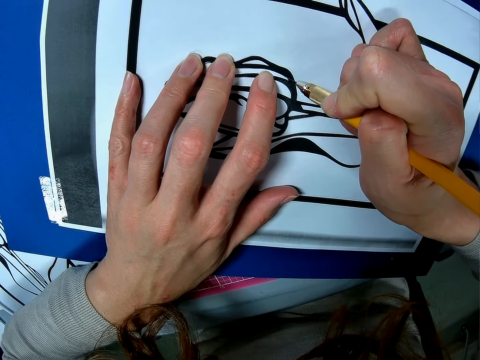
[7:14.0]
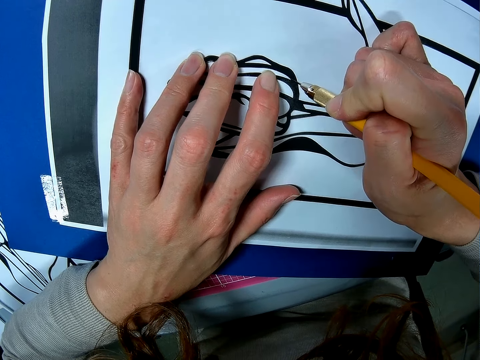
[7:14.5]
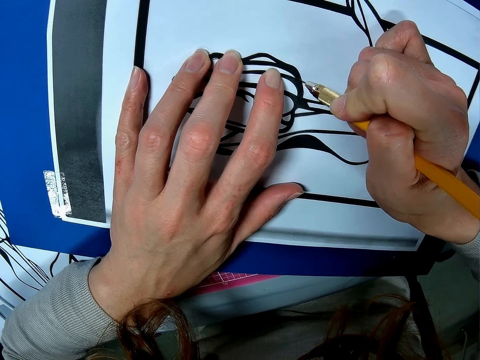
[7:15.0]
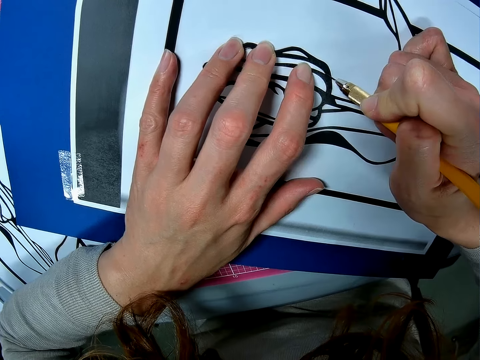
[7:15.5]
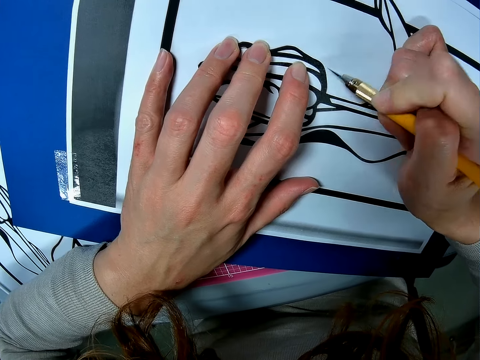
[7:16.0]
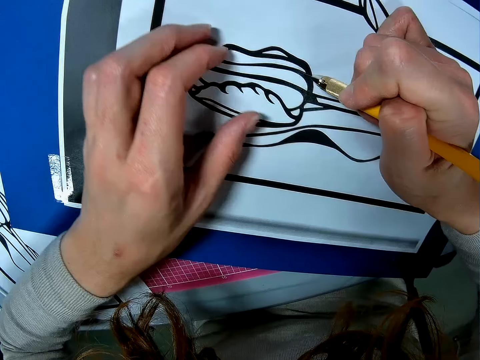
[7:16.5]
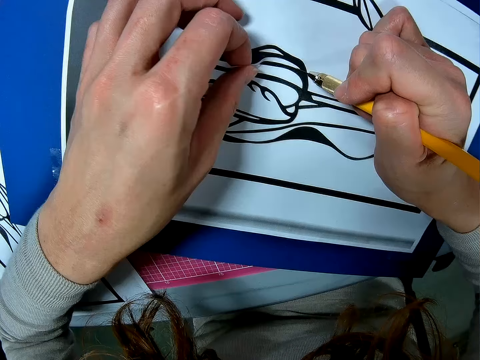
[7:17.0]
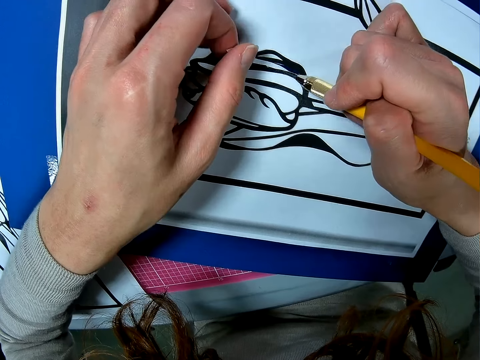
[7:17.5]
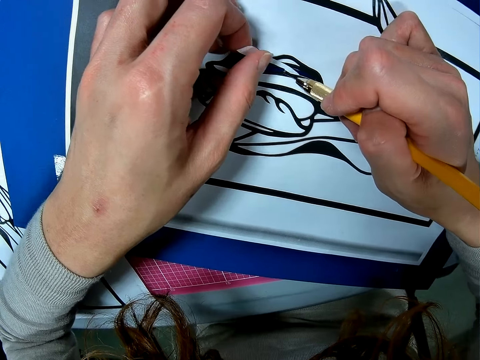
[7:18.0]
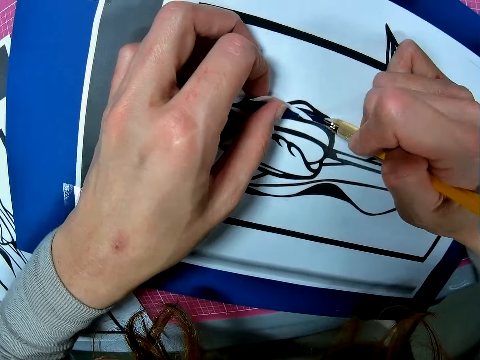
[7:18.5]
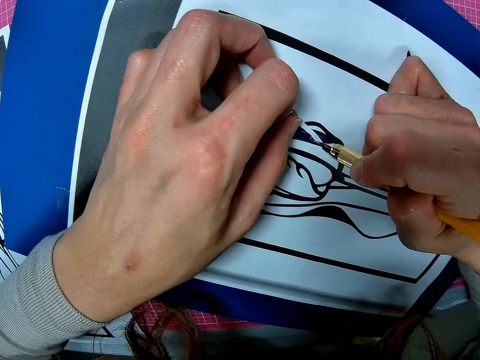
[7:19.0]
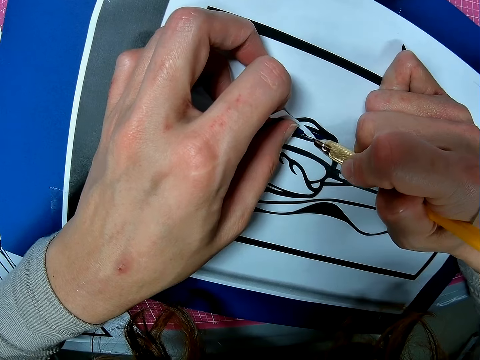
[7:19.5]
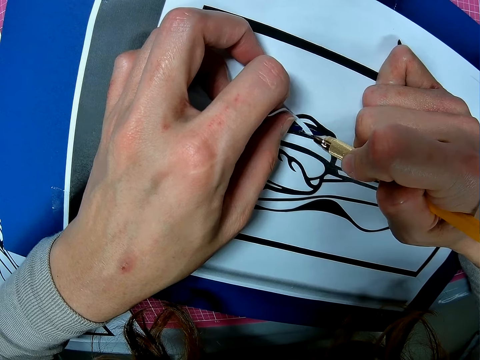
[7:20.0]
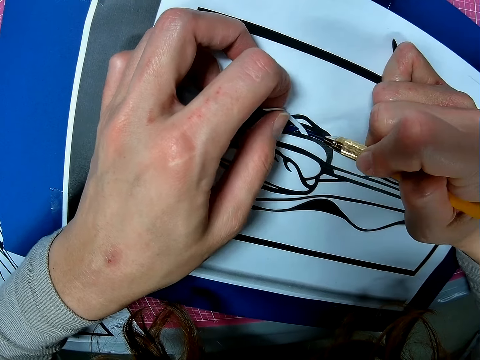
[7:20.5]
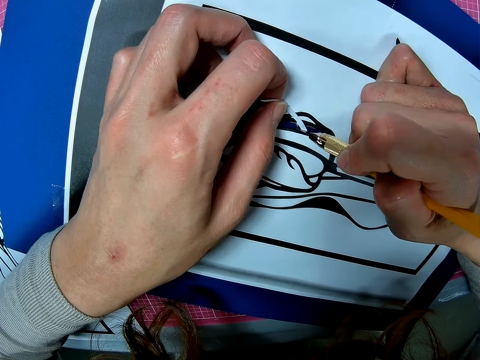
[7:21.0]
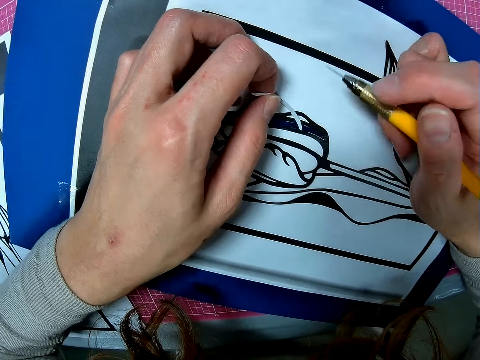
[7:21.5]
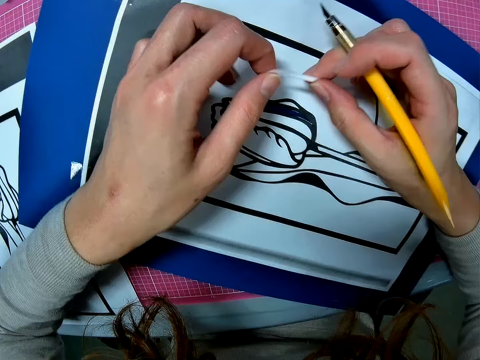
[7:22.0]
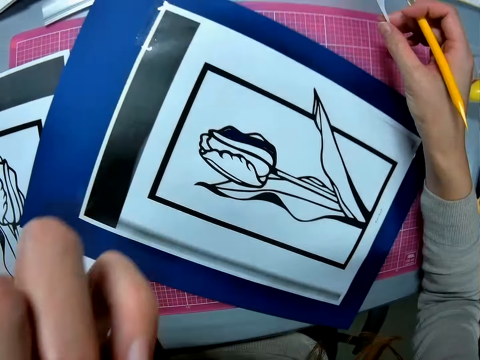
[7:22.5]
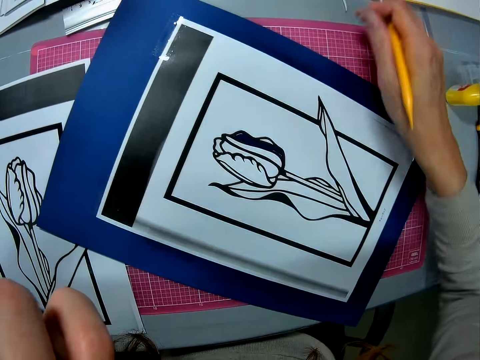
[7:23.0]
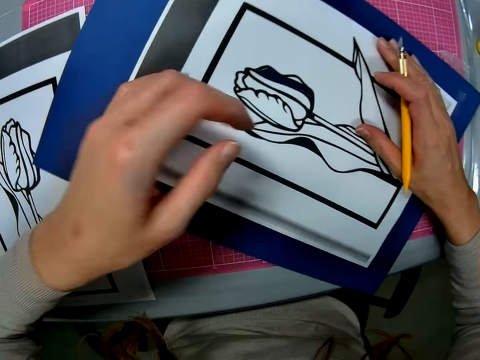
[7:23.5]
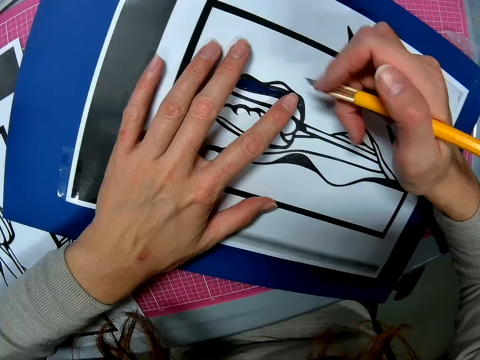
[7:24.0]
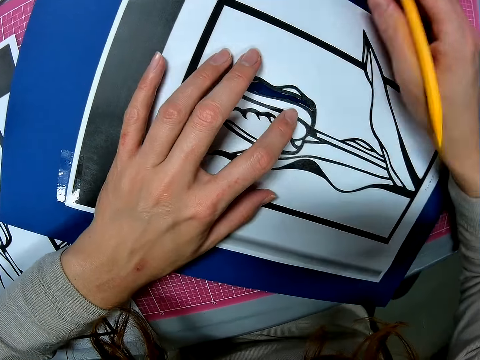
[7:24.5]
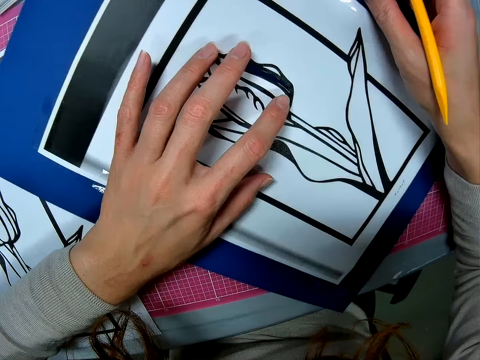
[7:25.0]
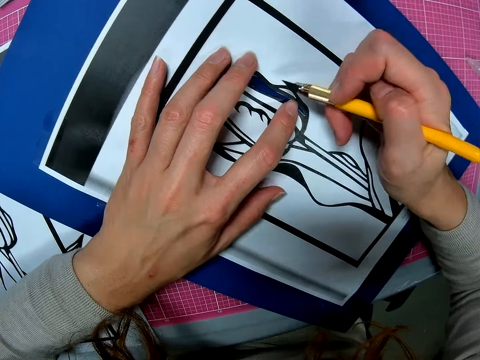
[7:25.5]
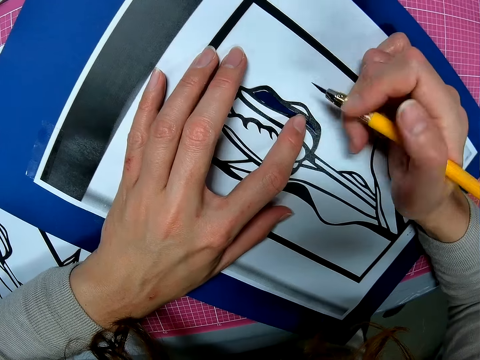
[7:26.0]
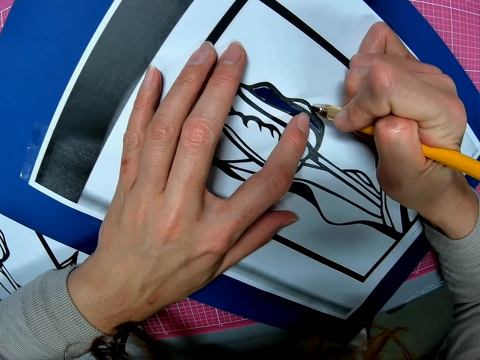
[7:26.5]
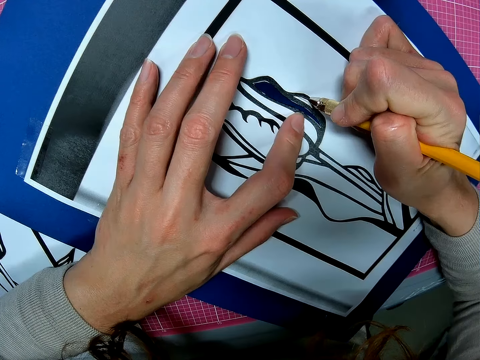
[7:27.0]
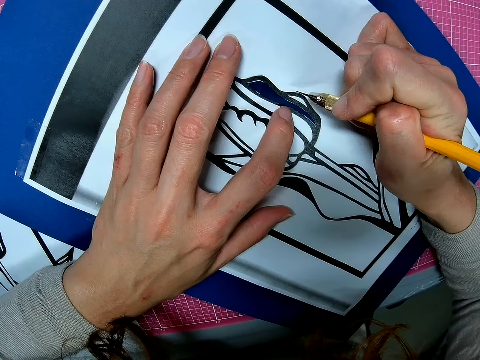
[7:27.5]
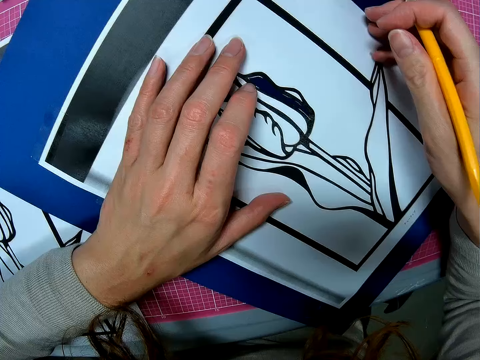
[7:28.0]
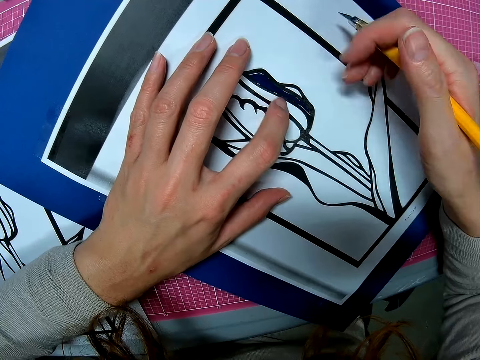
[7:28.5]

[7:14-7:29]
The camera wearer removes the piece of paper. They touch something. They put the piece of paper on the table. They adjust the picture on the table. They cut the drawing with the cut pen.

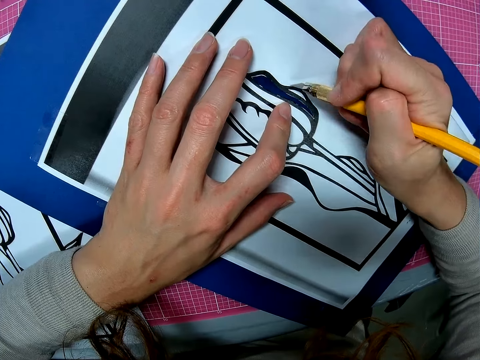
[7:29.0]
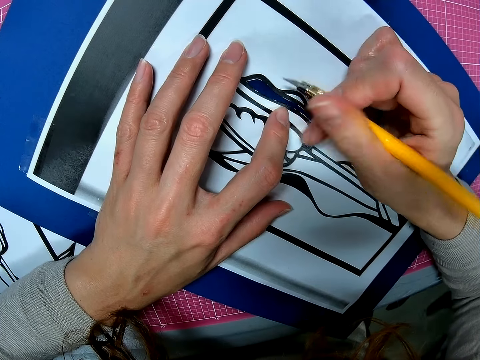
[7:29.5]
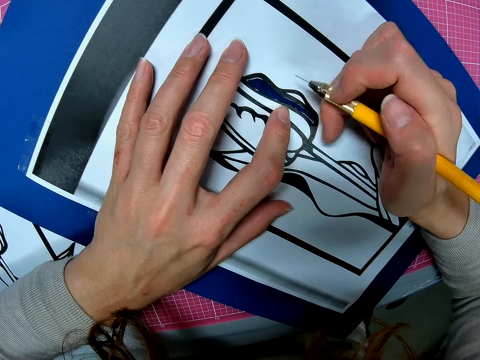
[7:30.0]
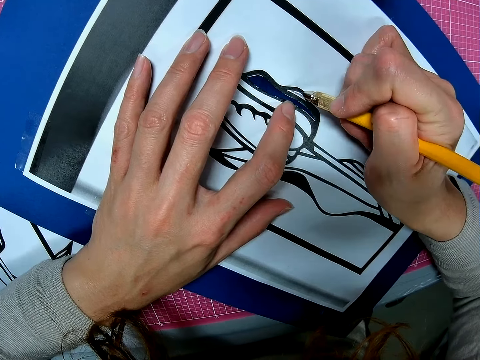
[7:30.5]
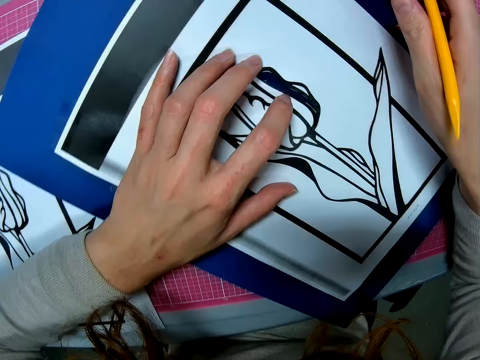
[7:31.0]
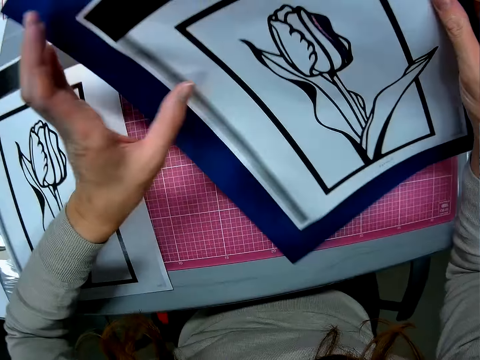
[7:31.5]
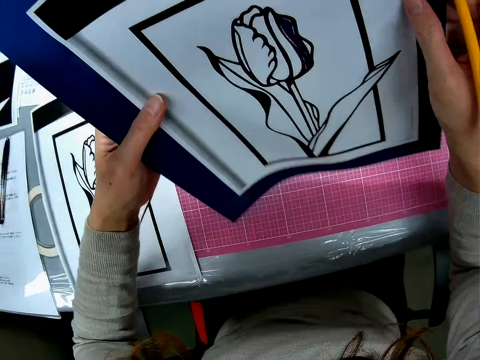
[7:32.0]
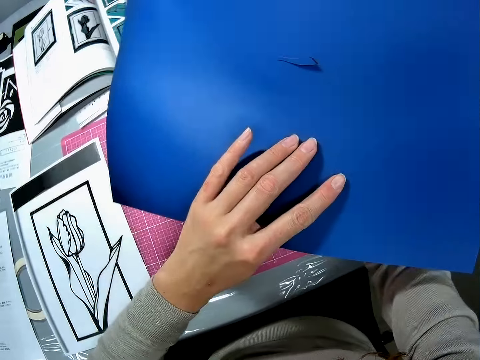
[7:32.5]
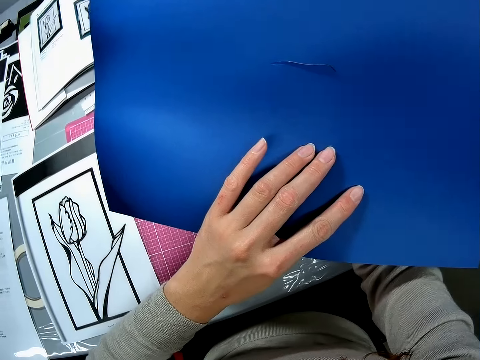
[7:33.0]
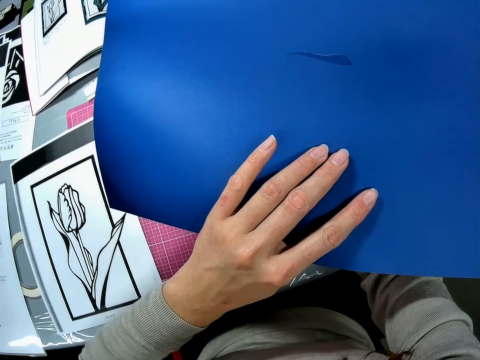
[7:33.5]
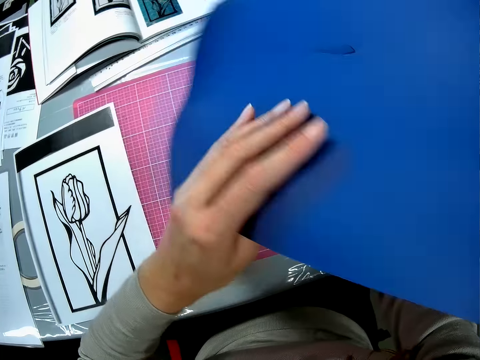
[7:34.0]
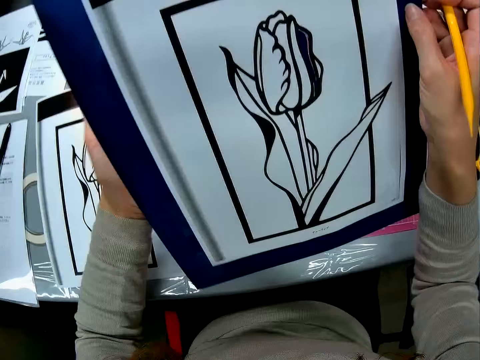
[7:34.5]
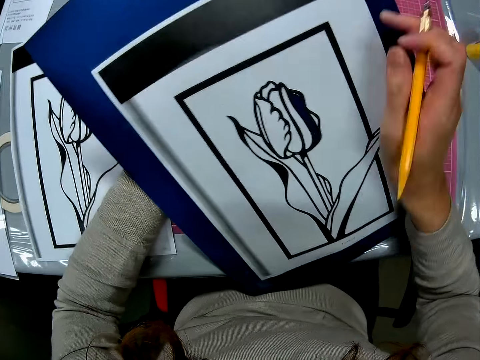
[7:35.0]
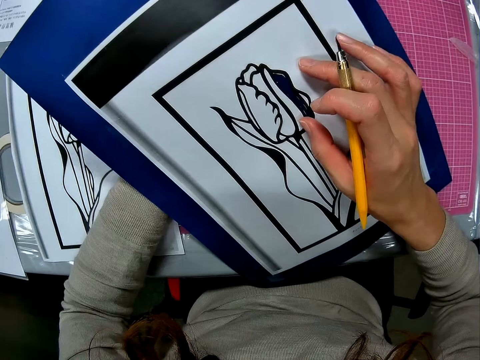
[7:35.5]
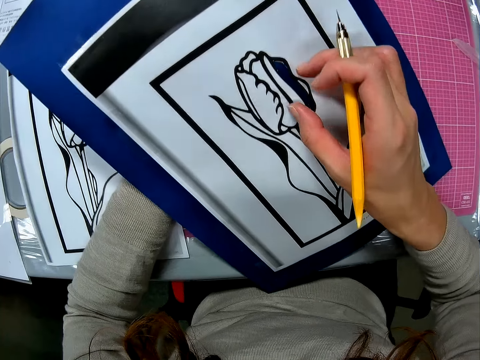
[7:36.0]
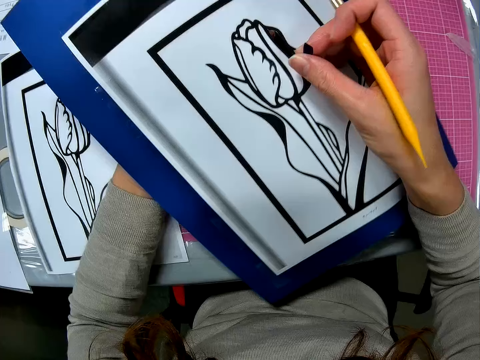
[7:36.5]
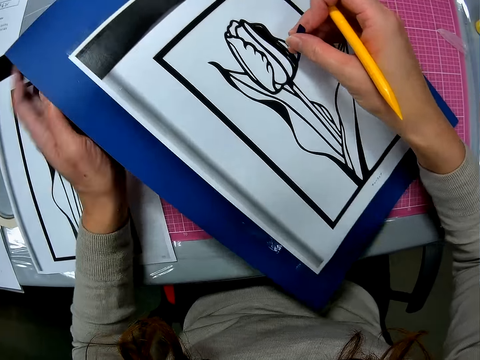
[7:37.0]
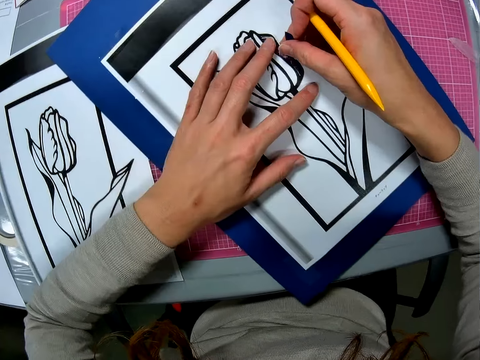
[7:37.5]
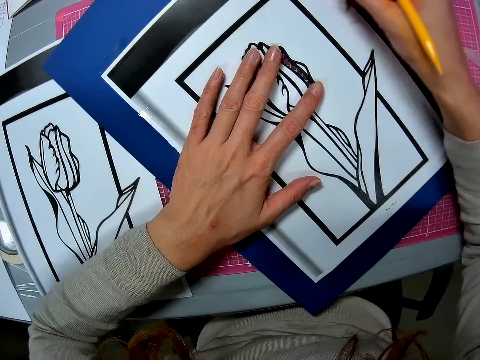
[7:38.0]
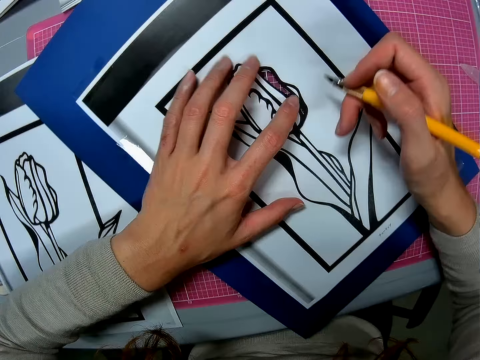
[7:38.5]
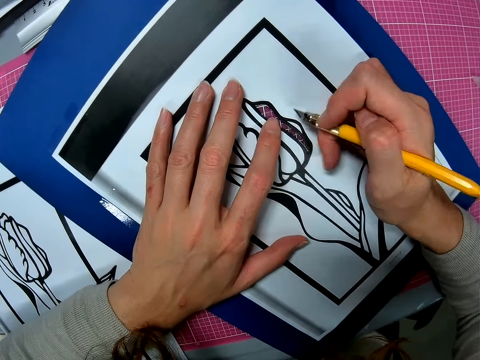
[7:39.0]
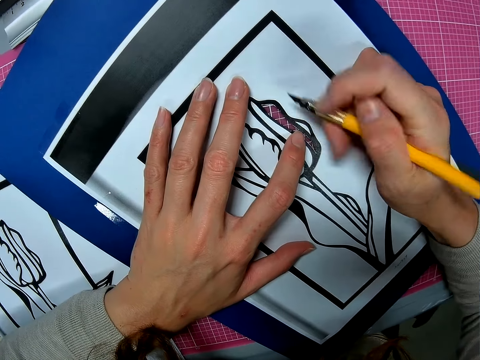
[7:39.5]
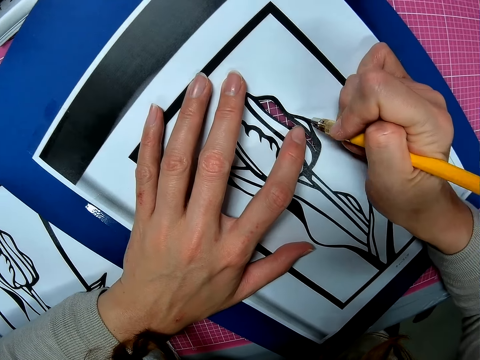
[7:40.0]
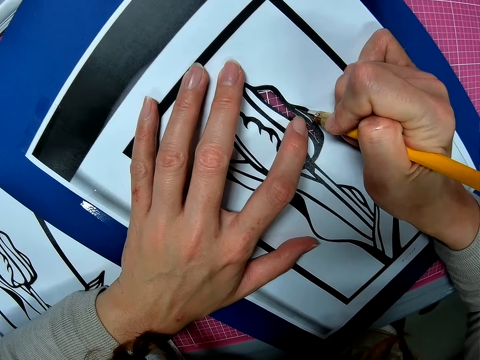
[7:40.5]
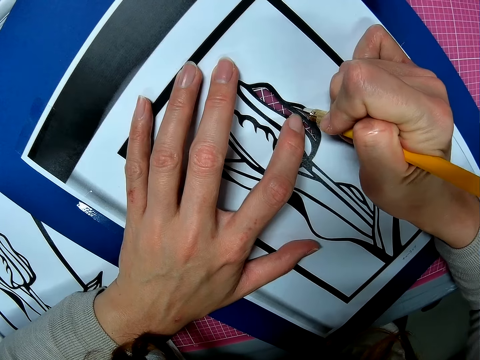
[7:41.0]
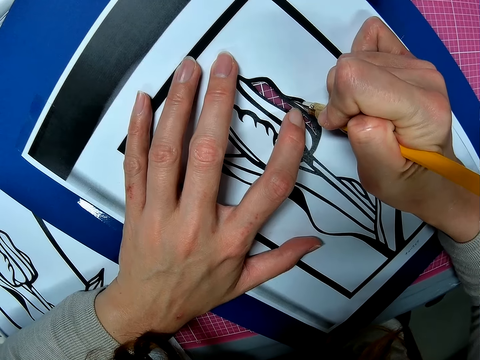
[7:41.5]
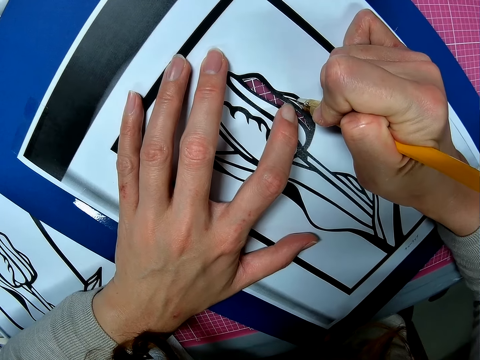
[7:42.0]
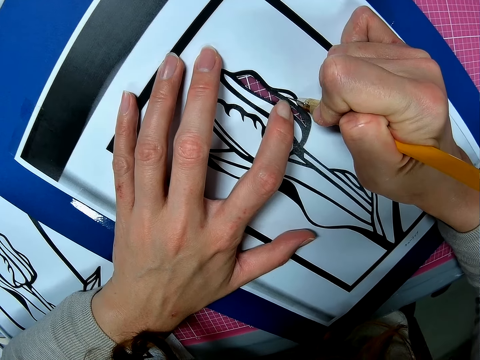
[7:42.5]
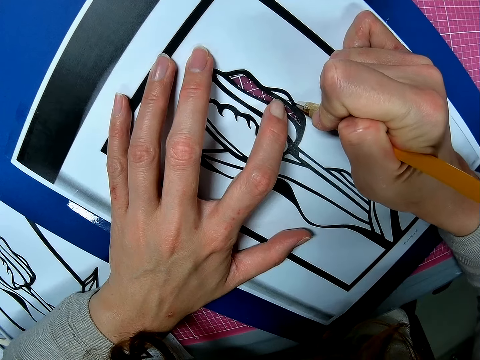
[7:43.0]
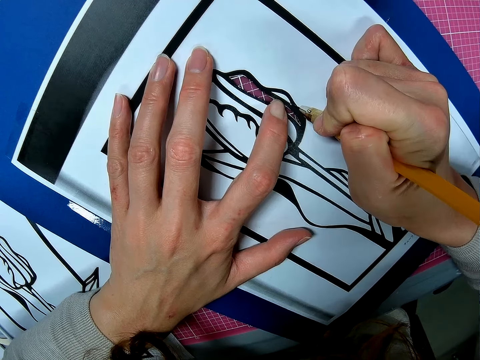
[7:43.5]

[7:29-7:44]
The camera wearer looks at the drawing book. They turn the colored paper. They remove a piece of the colored paper. They place the colored paper on the table. They put the piece of paper on the table. They cut the drawing with the cut pen.
